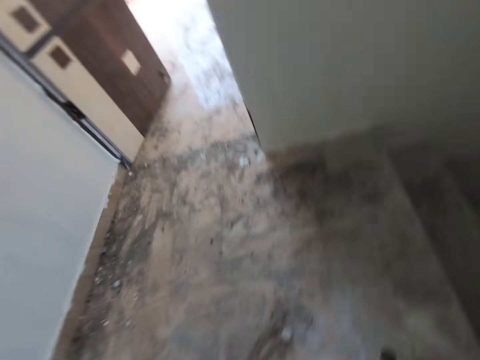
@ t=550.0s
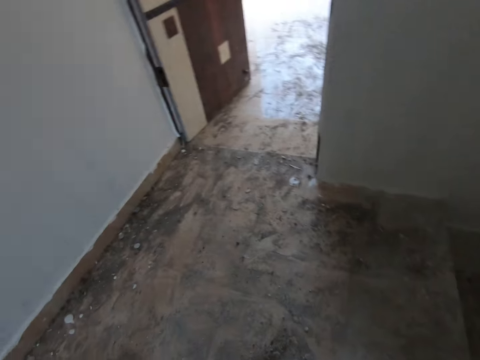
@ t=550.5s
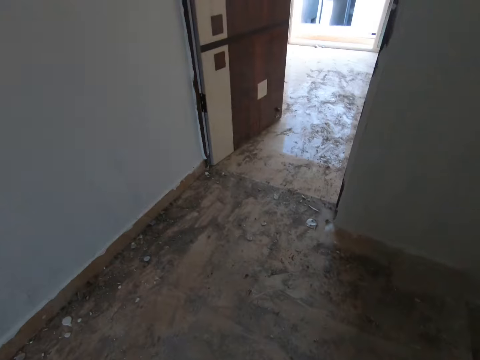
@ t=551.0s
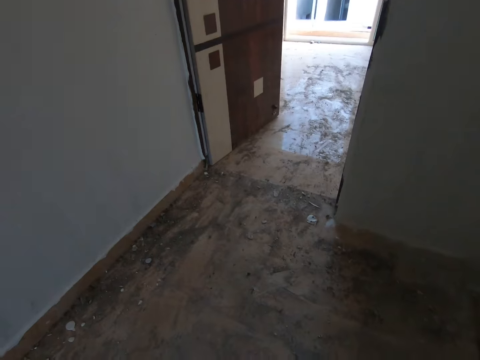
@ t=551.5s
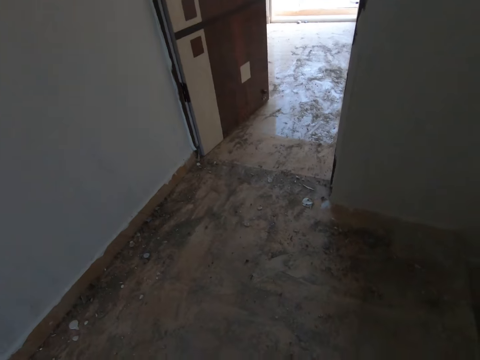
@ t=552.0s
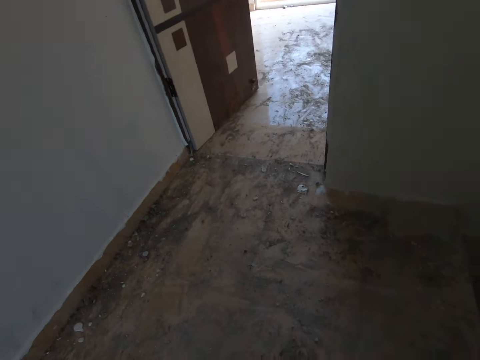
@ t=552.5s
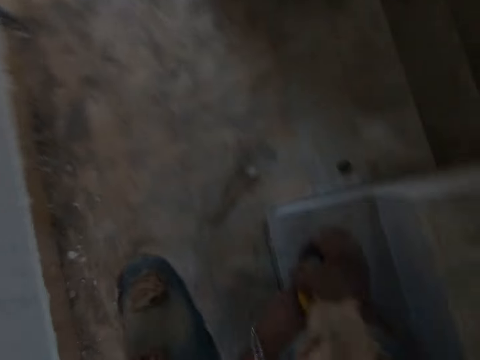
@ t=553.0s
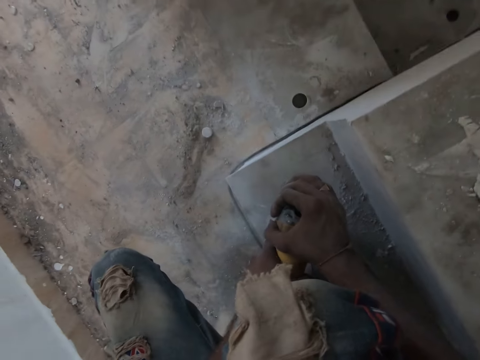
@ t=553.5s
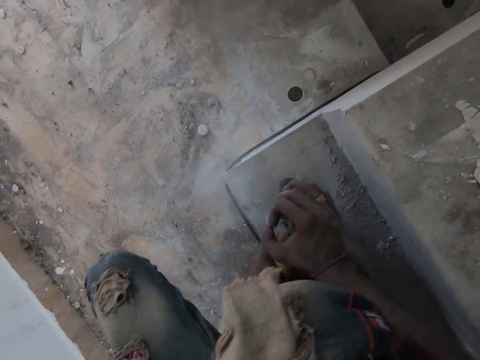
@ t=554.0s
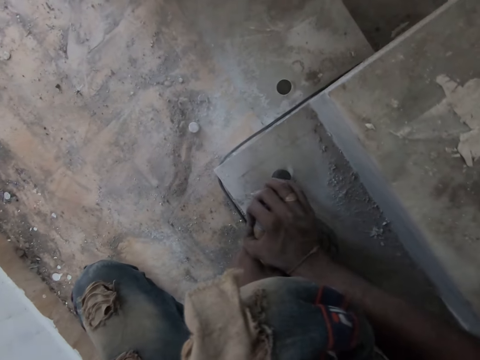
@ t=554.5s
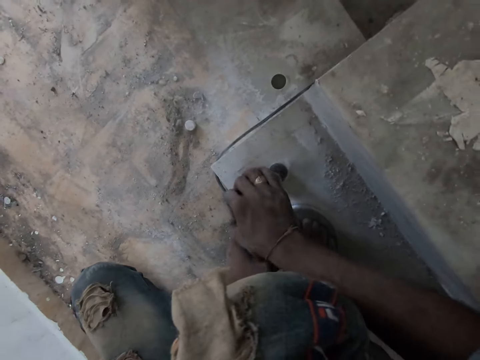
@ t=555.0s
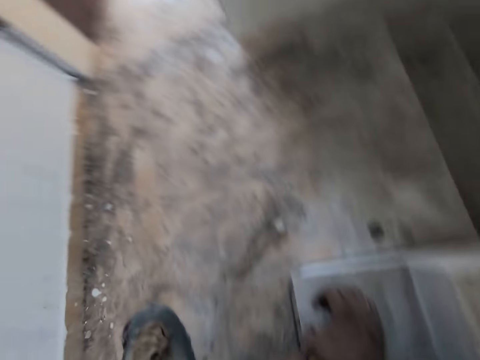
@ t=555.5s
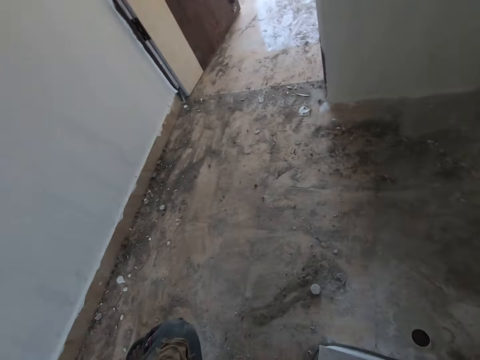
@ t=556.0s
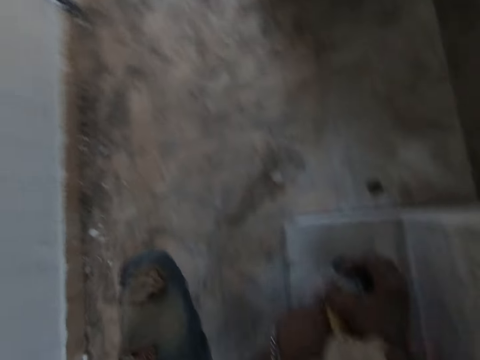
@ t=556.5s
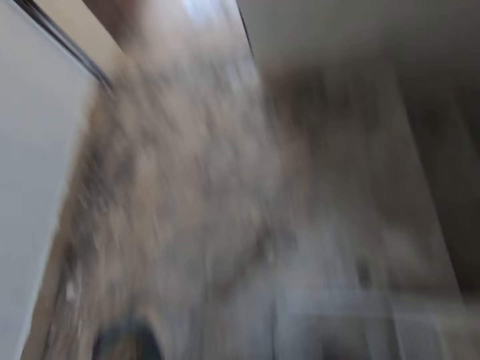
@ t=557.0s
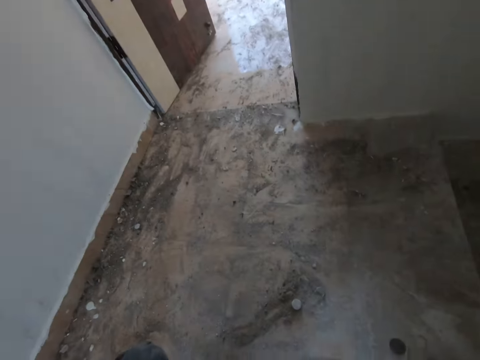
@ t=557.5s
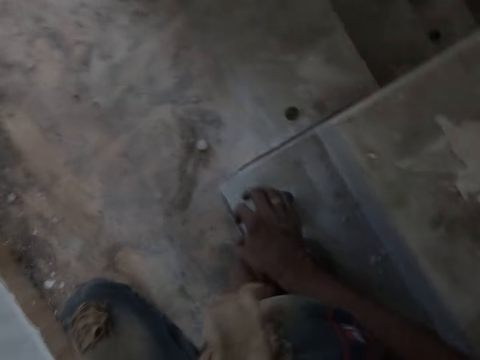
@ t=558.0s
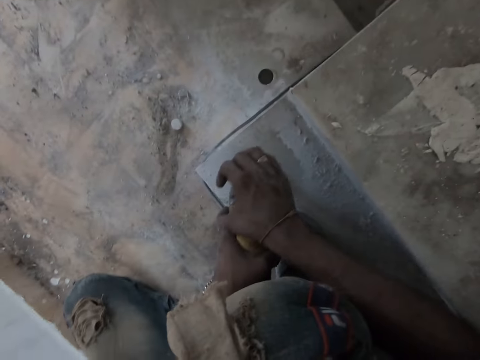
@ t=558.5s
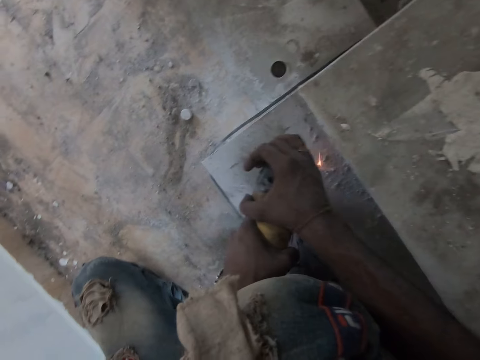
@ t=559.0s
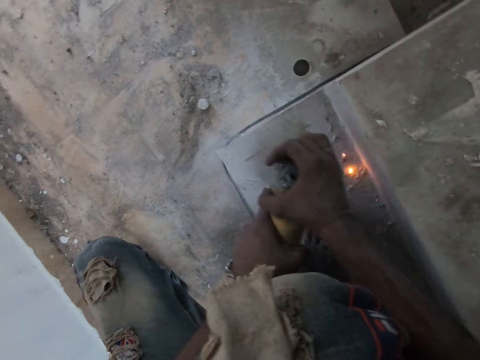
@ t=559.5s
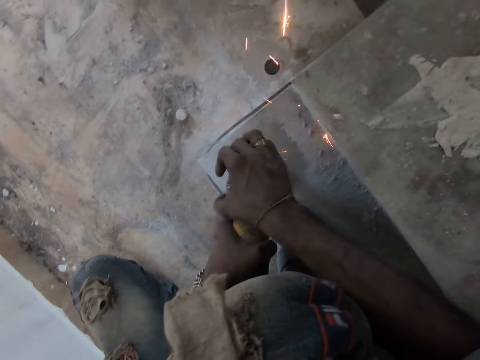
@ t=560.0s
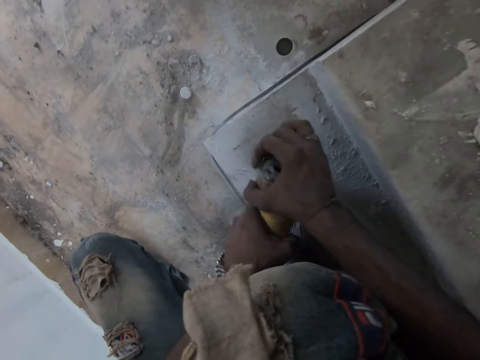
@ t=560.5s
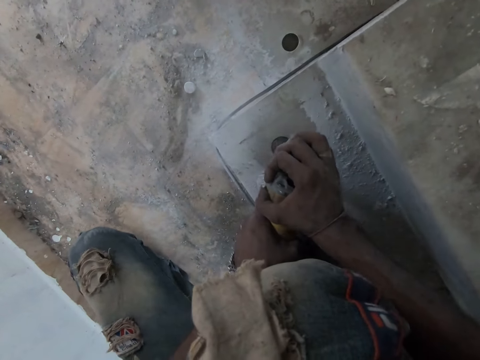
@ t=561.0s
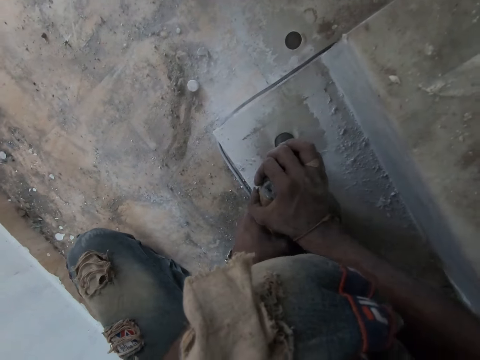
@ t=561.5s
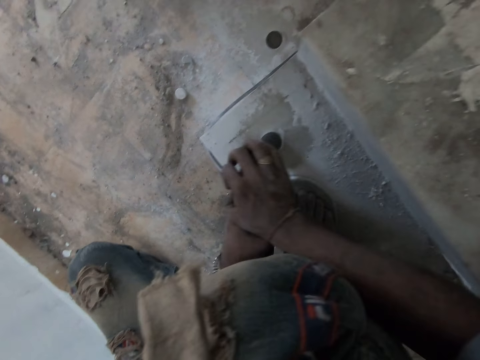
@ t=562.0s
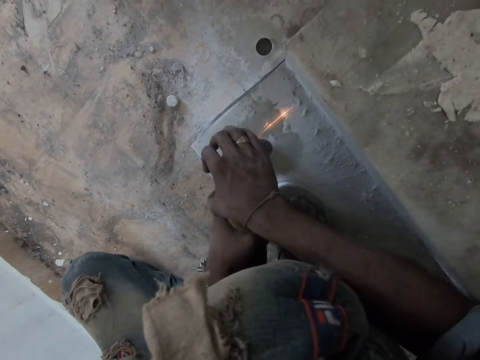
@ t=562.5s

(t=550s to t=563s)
The camera wearer looks around. They turn around. They drill a metal with a drill.

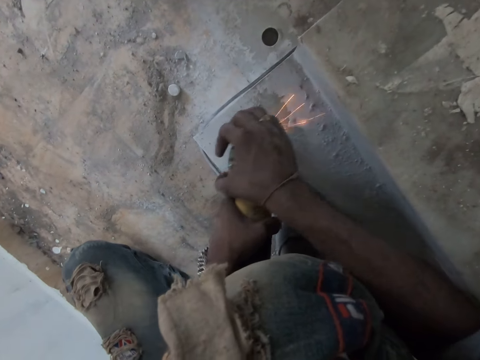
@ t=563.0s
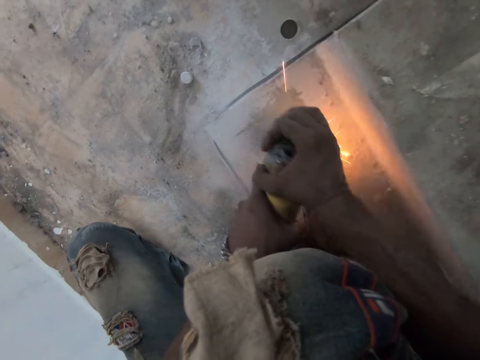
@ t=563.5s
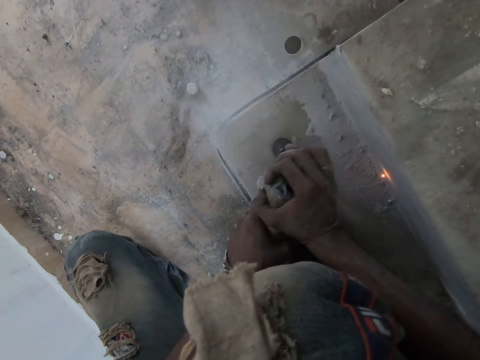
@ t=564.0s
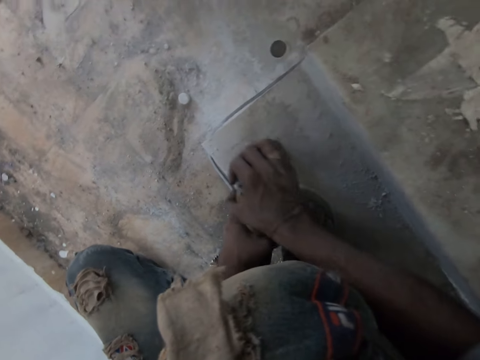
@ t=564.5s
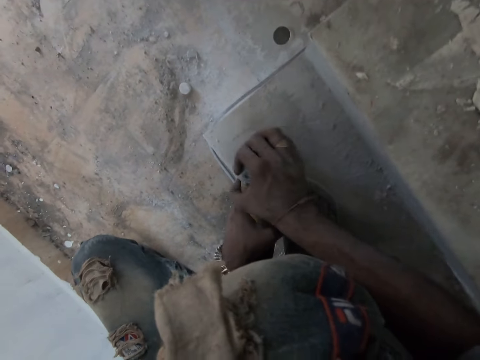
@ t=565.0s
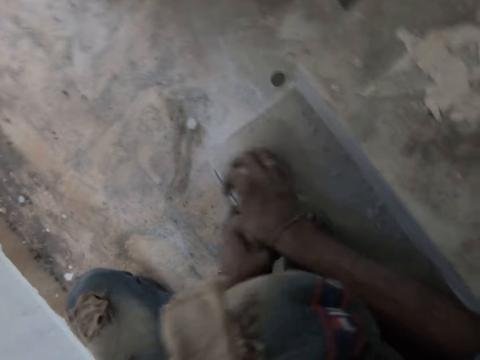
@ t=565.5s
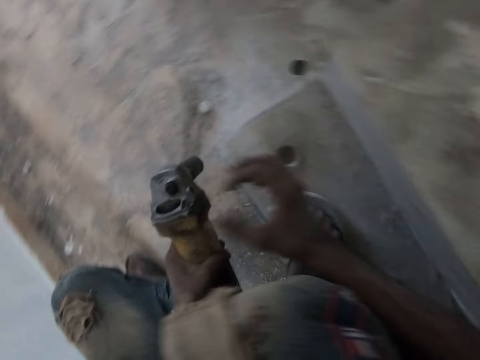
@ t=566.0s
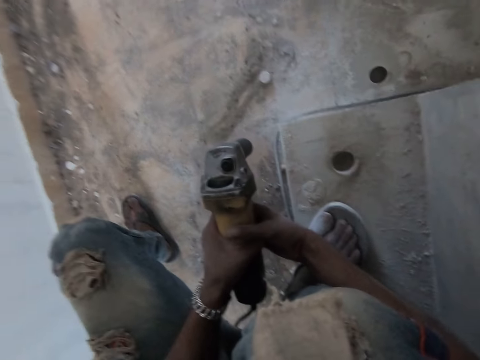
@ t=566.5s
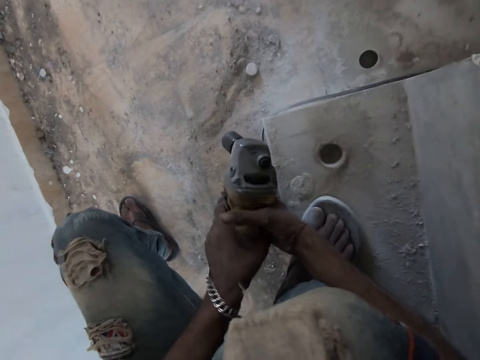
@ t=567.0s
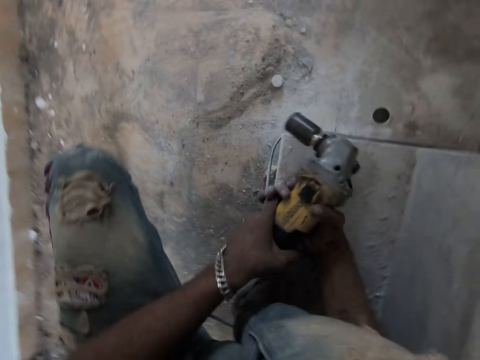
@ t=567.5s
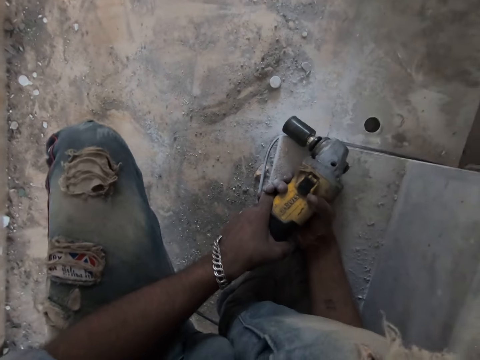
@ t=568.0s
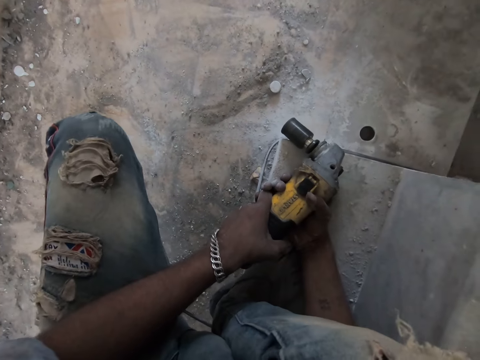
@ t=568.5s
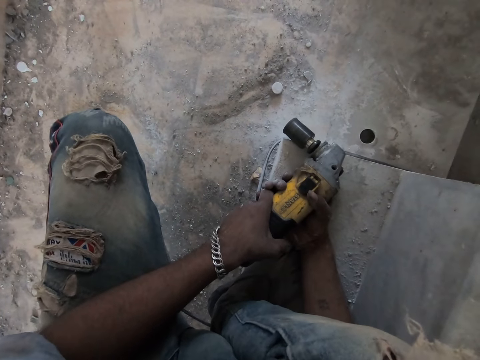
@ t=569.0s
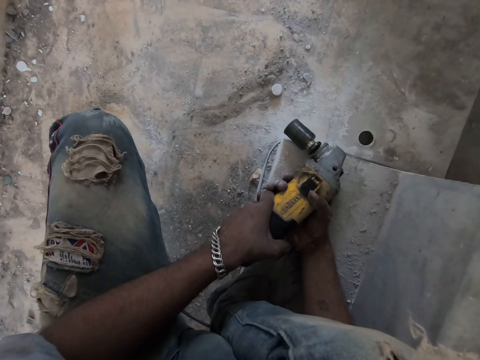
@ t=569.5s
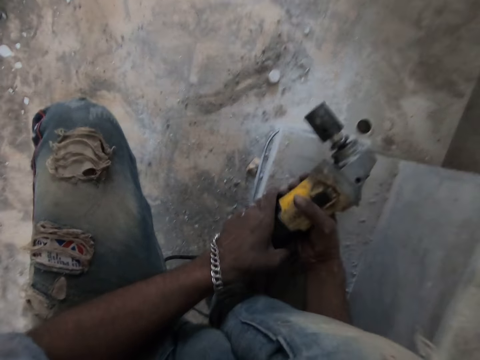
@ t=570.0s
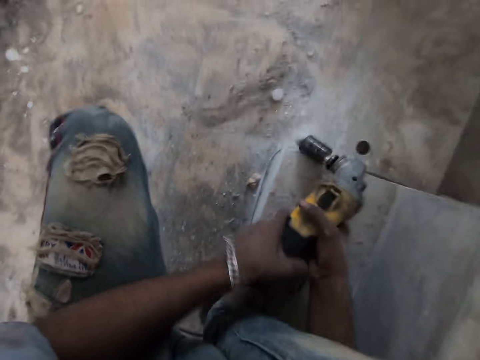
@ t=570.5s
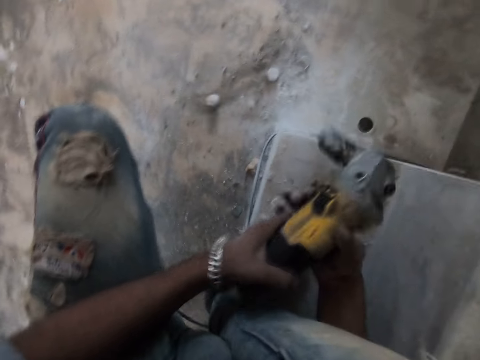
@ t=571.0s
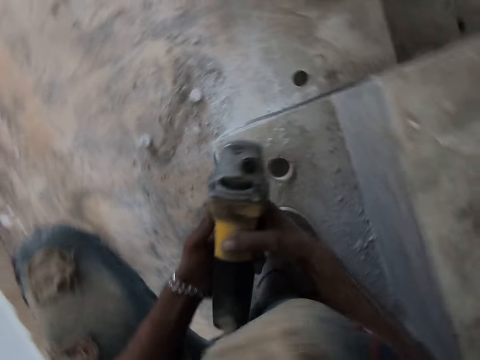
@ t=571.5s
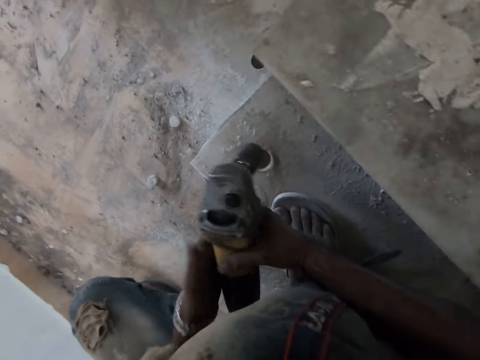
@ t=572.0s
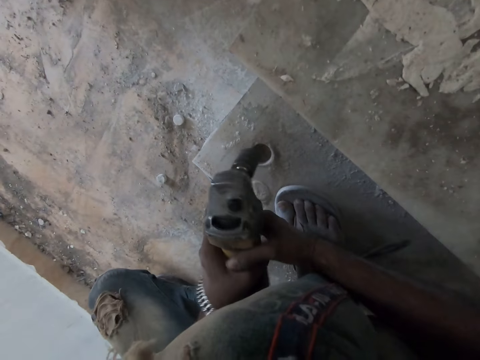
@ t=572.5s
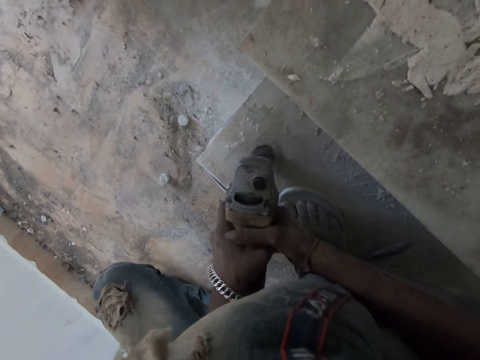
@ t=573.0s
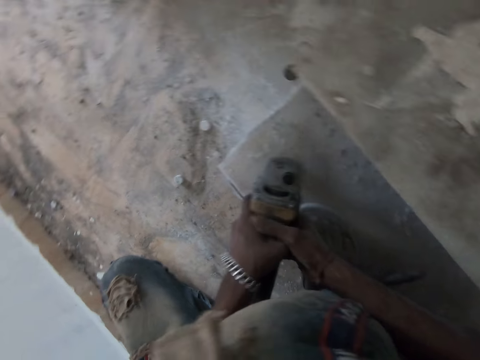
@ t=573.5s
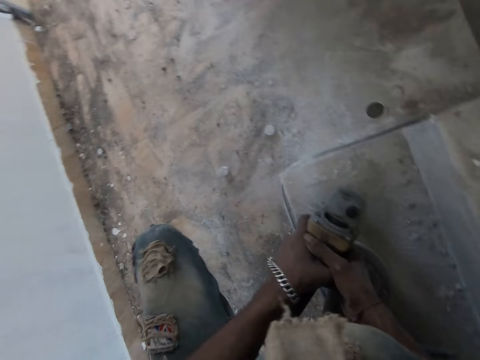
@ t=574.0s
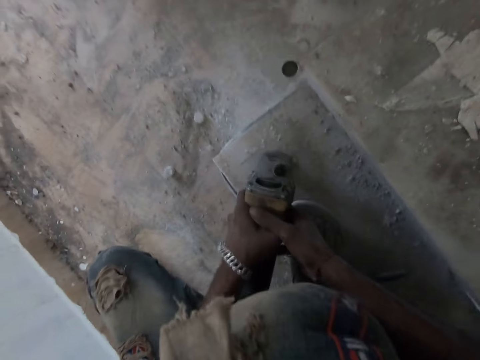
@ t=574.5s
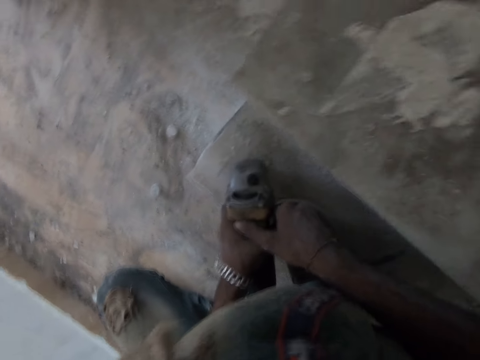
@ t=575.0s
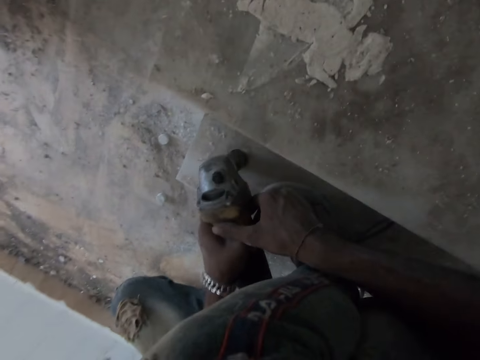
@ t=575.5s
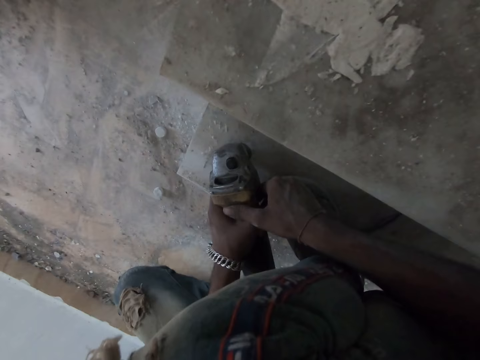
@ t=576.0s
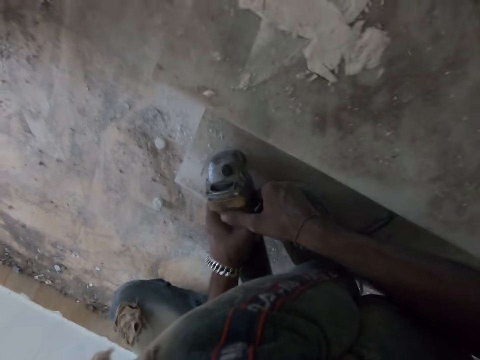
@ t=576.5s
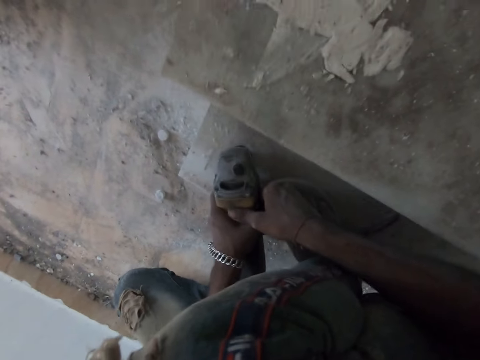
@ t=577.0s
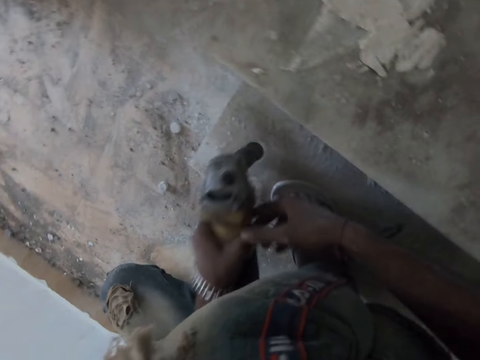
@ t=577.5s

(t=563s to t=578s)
The camera wearer removes the rotary hammer drill from the stair with both hands. He turns off the rotary hammer drill in his hands with his right hand. He holds the rotary hammer drill on the stair with both hands. He hits the rotary hammer drill in both hands on the stair. He turns on the rotary hammer drill in his hands with his left hand. He drills the hole in the stair with the rotary hammer drill in both hands. He removes the rotary hammer drill from the stair with both hands.
